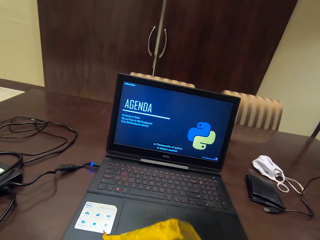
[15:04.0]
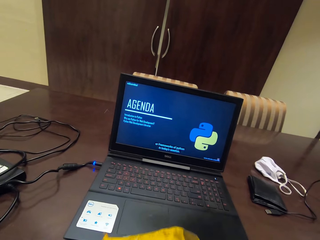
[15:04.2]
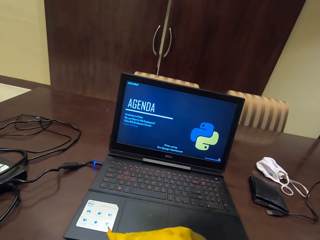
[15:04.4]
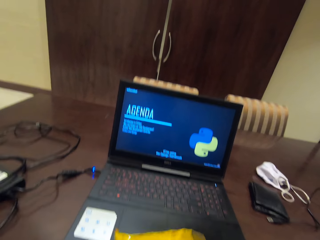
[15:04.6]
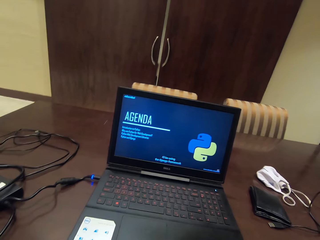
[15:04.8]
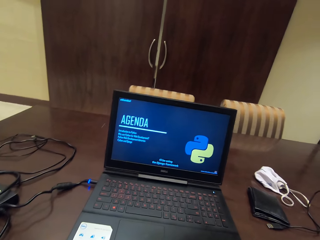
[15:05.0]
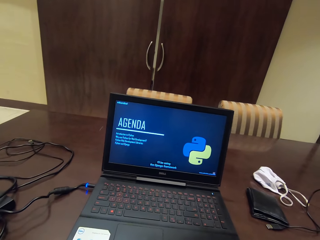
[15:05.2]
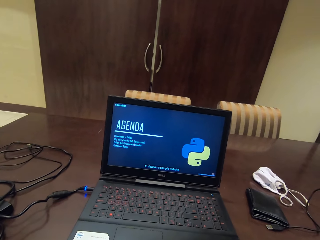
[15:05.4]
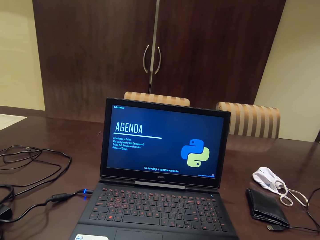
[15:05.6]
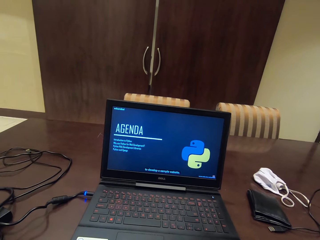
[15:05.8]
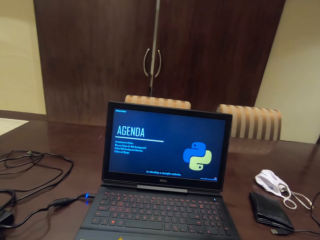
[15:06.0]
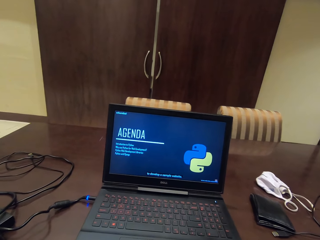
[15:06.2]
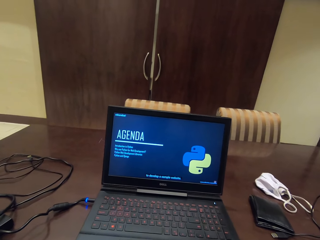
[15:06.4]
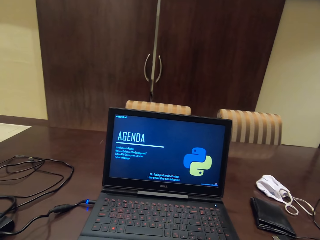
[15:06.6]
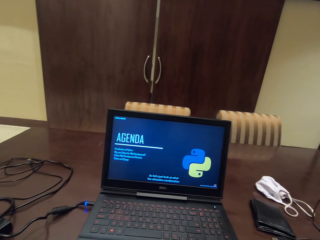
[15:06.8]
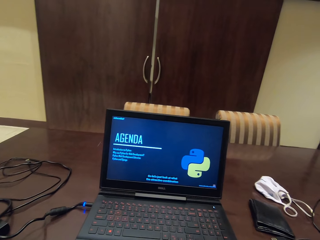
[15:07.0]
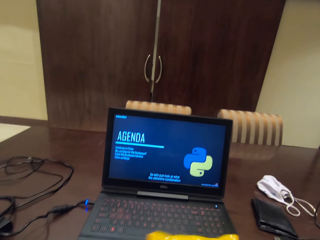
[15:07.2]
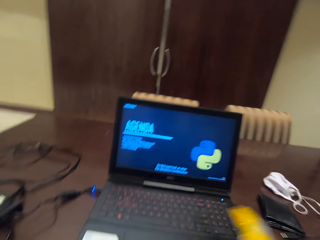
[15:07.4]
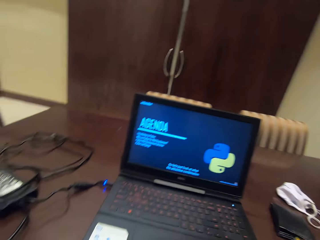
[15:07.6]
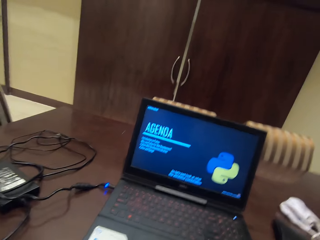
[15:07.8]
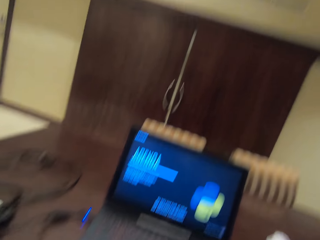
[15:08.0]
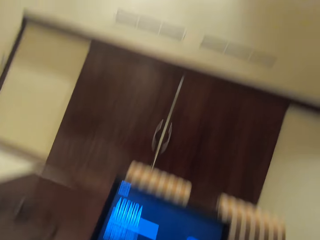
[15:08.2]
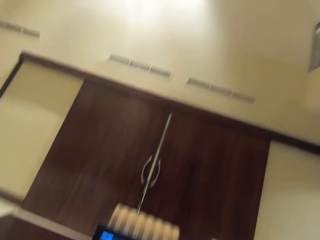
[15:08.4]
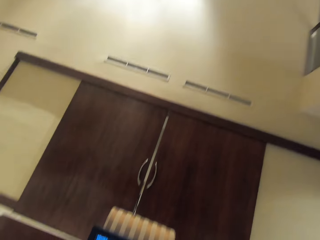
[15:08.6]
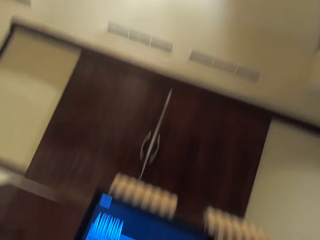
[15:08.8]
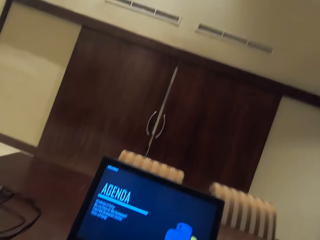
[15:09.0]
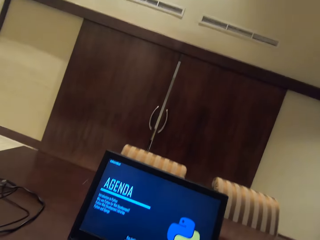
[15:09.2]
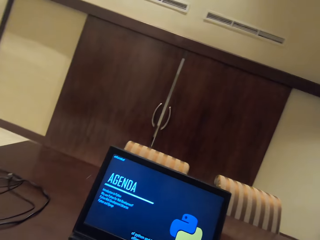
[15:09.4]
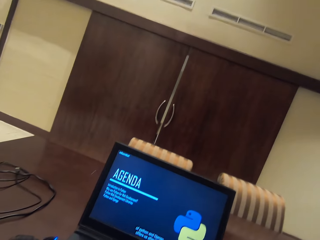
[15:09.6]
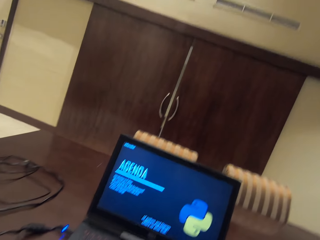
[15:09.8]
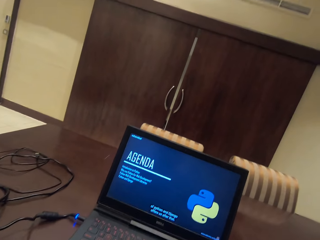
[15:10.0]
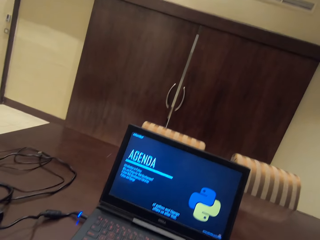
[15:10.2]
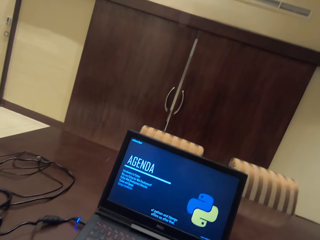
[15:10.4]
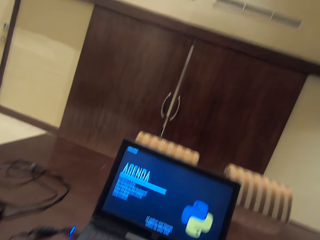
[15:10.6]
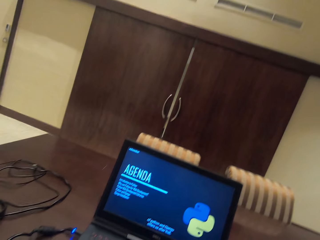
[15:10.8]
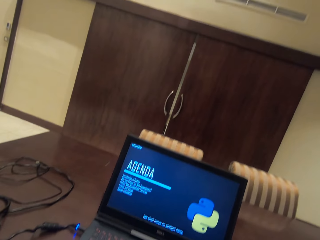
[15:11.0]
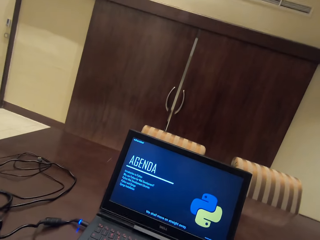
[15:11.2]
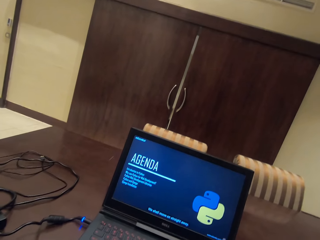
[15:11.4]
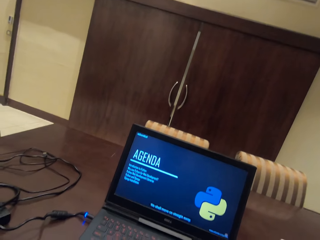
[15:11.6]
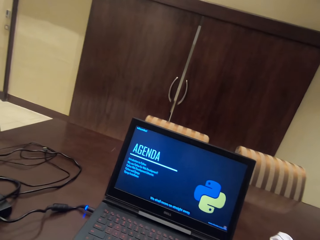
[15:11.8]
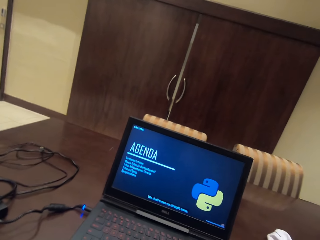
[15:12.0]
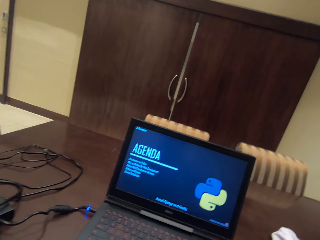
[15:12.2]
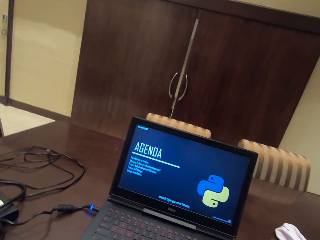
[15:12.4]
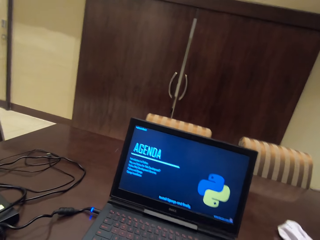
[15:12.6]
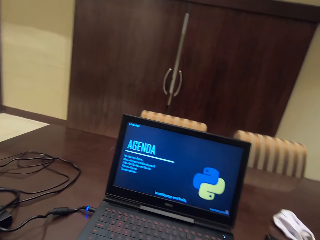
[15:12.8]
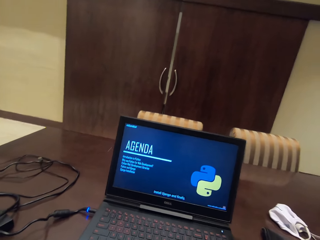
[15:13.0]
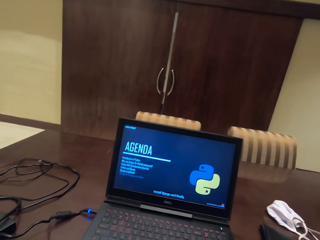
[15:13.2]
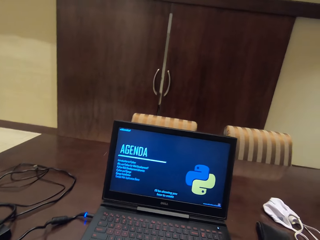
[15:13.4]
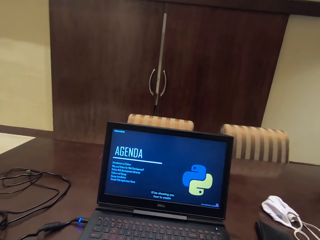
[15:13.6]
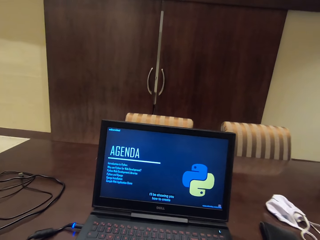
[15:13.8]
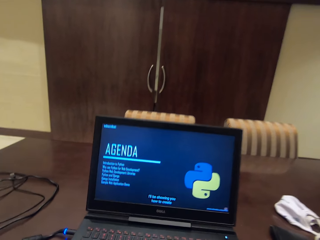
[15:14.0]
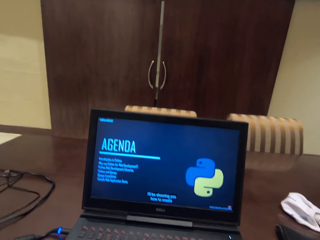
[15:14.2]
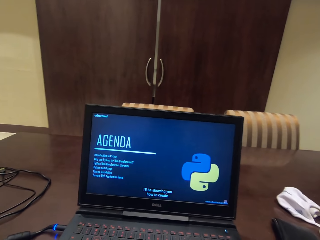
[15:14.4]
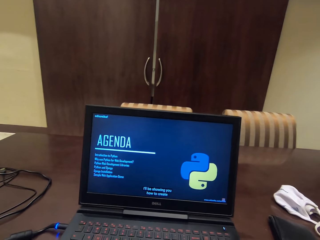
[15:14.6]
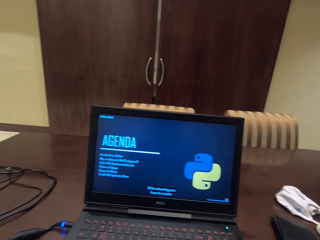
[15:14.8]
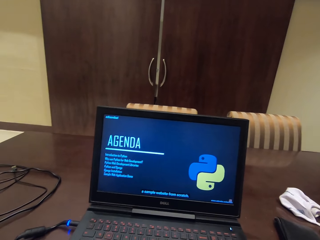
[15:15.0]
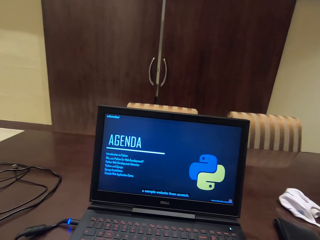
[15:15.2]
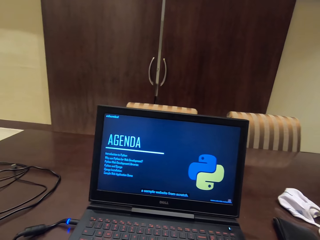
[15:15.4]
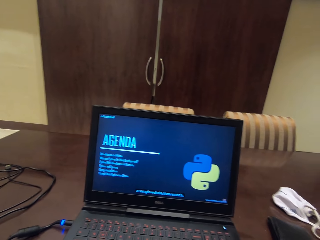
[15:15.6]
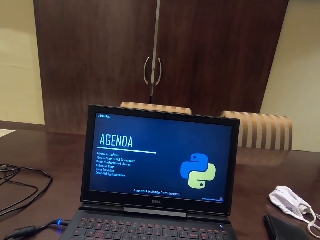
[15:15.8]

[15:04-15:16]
The camera wearer touches a yellow paper bag. They put the packet on the table. They look around the house. They chew something. They watch the video in the laptop.

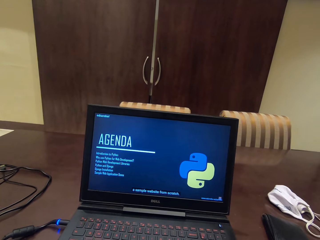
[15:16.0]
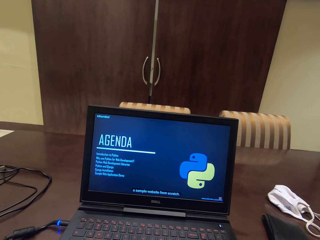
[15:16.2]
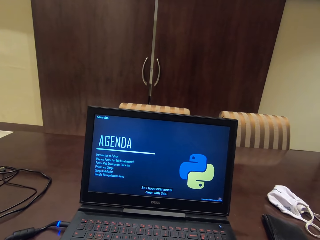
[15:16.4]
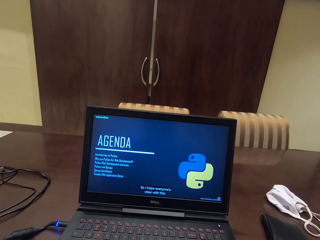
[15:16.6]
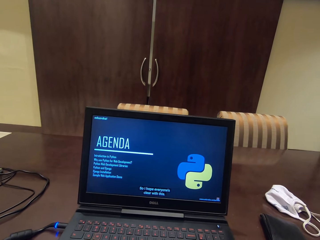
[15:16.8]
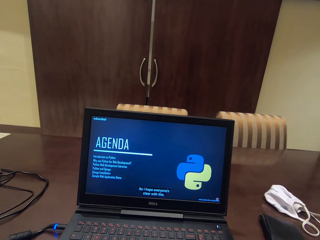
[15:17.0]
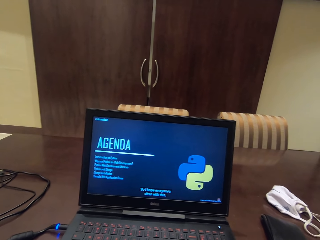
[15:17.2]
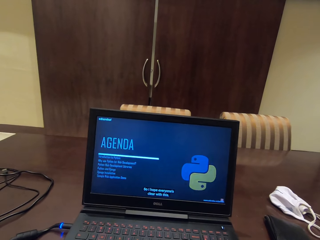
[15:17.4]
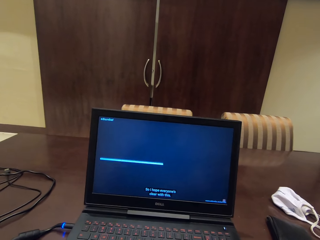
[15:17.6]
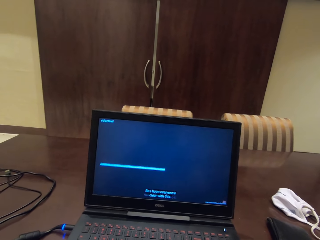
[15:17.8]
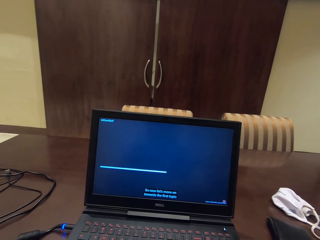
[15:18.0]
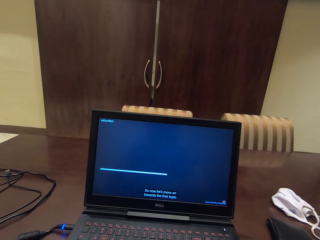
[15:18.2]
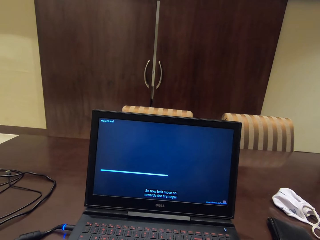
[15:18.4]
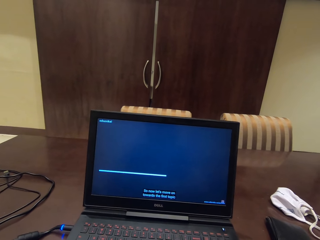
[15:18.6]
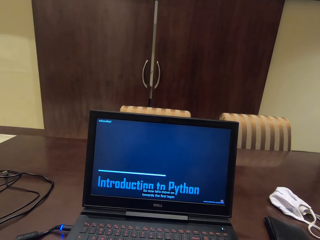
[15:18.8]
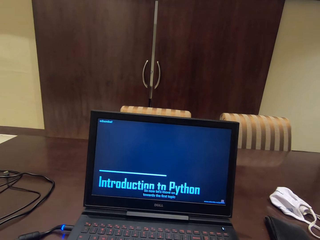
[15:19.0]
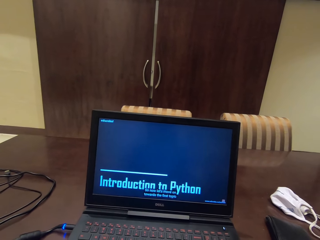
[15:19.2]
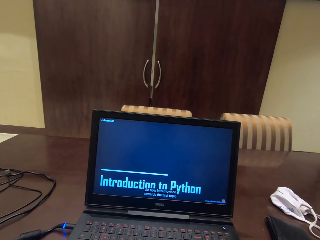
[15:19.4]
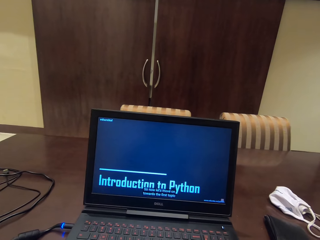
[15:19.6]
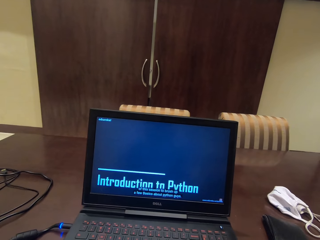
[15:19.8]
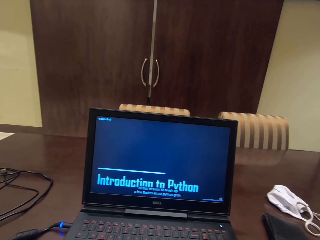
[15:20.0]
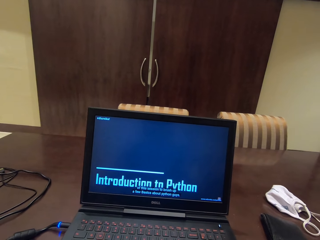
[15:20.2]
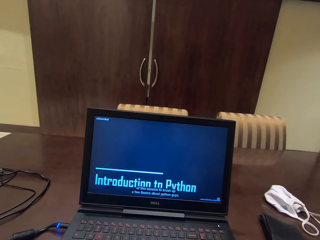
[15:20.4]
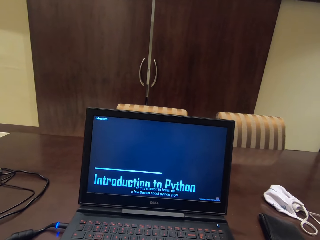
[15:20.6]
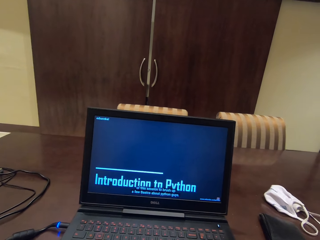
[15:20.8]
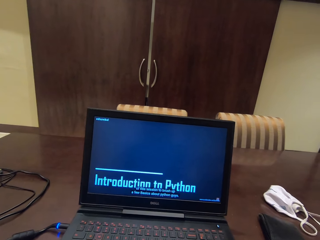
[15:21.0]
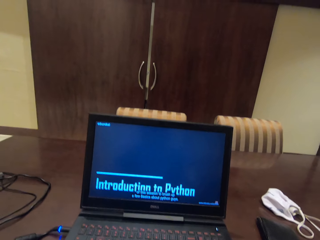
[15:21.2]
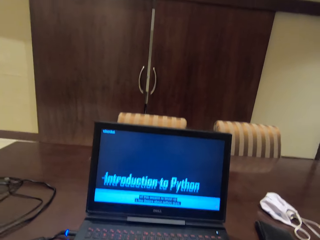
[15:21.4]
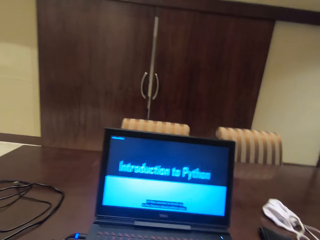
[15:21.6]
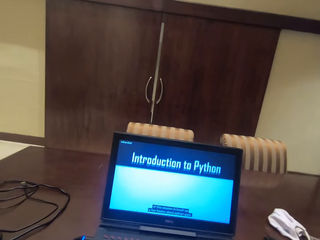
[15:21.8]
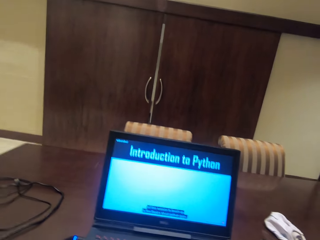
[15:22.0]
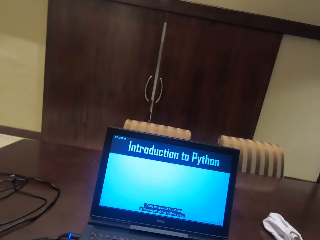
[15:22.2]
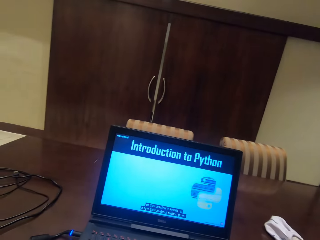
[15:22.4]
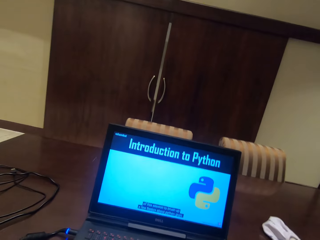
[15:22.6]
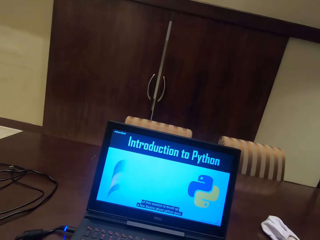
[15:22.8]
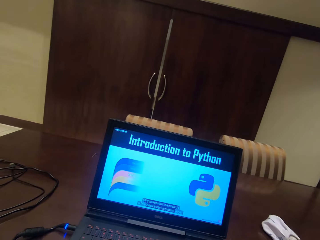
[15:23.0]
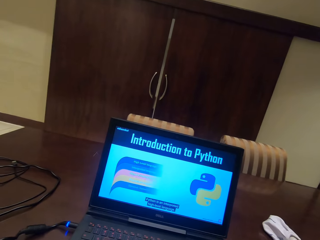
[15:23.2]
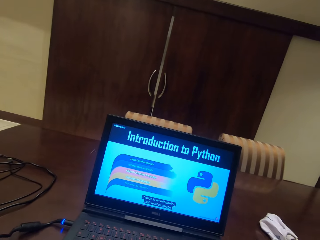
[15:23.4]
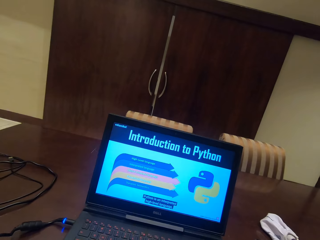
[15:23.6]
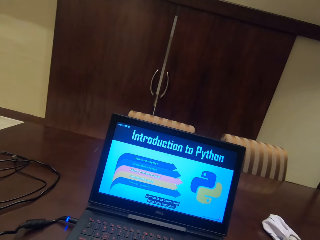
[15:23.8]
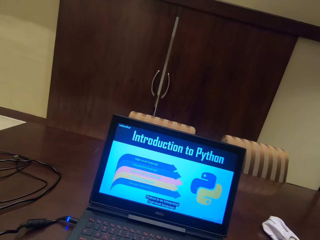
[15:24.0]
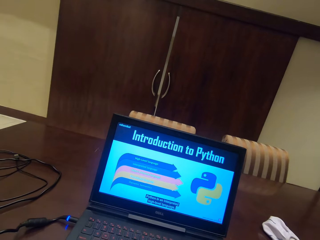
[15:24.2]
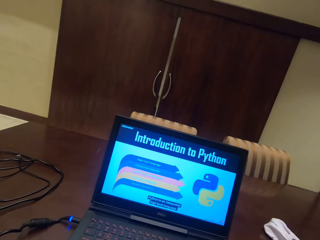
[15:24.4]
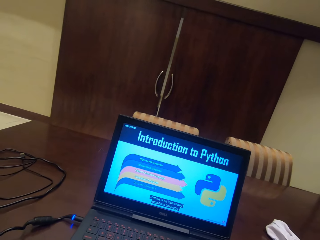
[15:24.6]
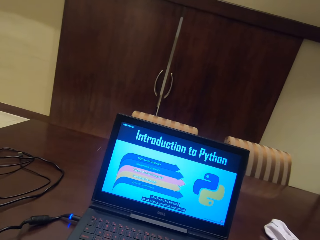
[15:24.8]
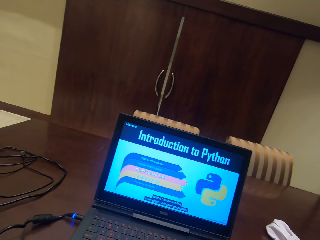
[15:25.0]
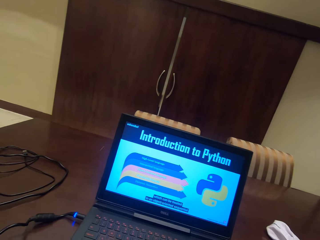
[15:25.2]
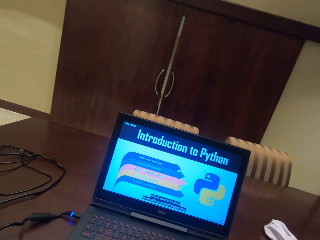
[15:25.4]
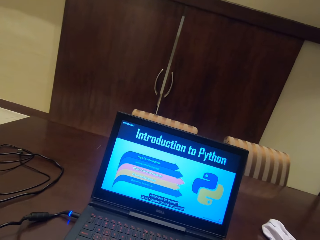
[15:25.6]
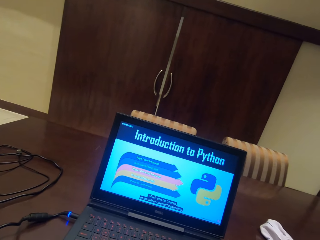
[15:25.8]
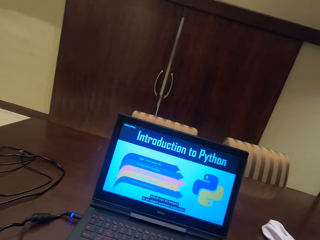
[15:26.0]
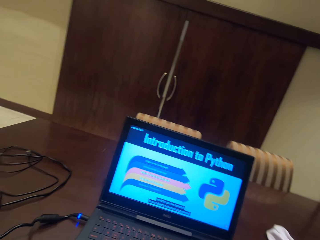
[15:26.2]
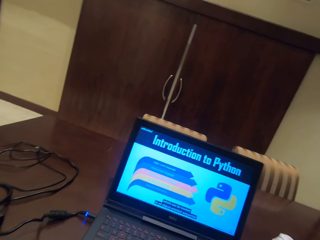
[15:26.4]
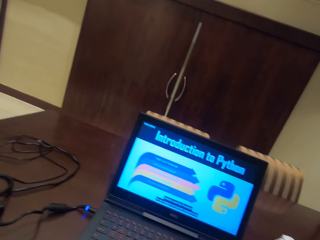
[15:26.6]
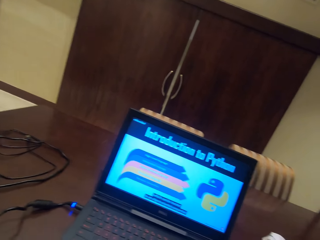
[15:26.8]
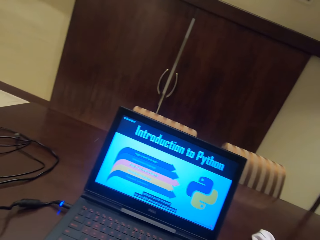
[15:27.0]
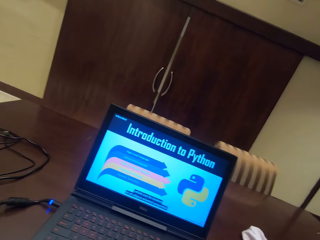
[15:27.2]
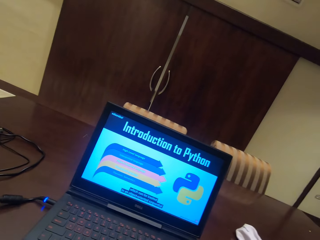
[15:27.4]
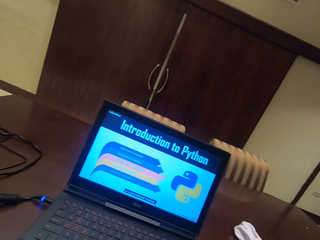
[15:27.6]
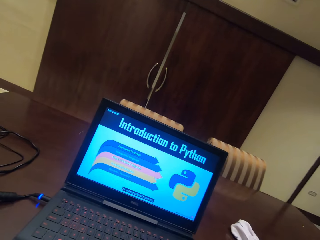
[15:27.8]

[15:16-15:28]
The camera wearer continues watching the YouTube video.
